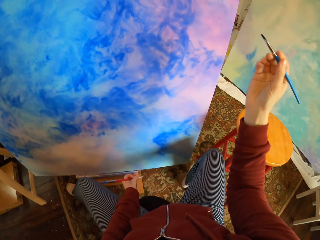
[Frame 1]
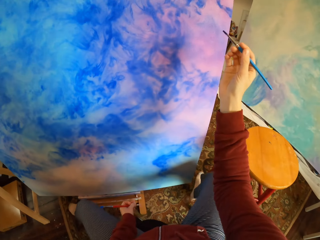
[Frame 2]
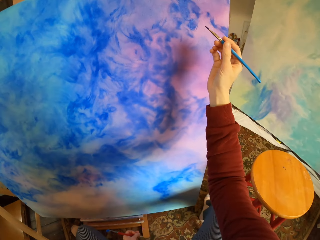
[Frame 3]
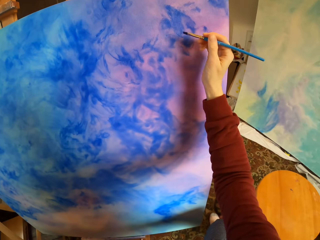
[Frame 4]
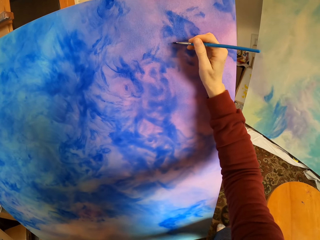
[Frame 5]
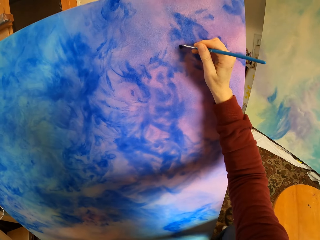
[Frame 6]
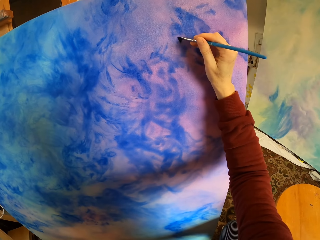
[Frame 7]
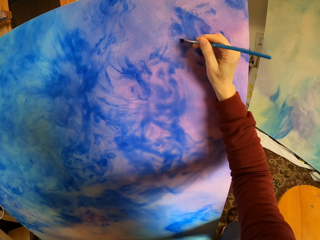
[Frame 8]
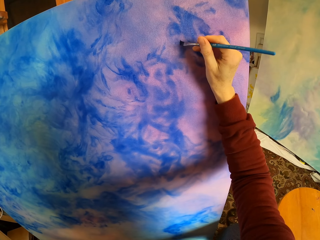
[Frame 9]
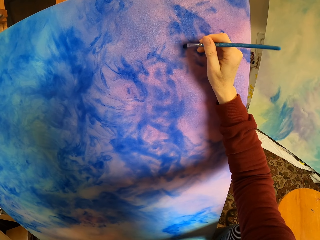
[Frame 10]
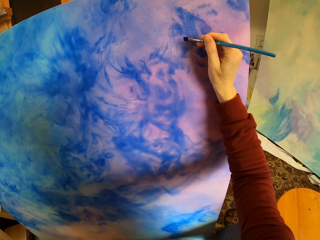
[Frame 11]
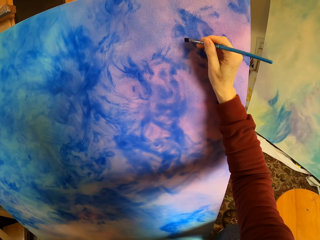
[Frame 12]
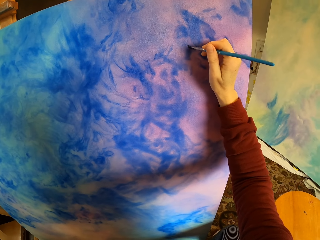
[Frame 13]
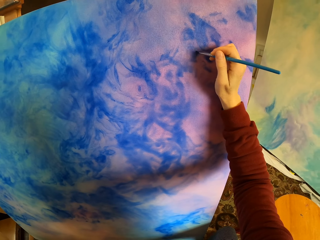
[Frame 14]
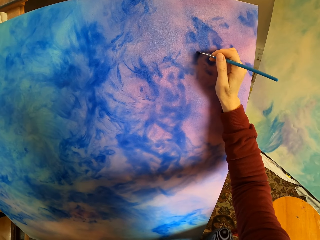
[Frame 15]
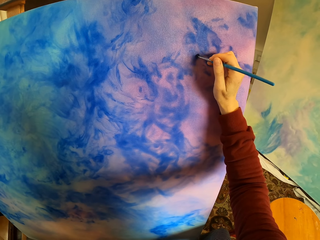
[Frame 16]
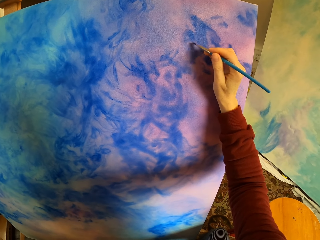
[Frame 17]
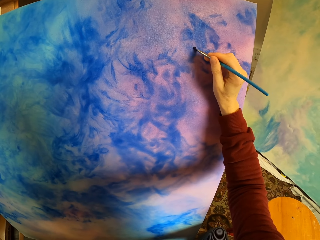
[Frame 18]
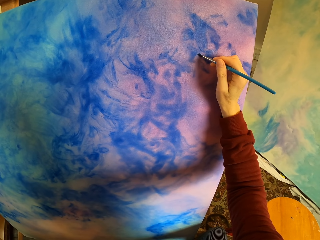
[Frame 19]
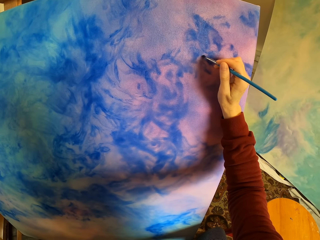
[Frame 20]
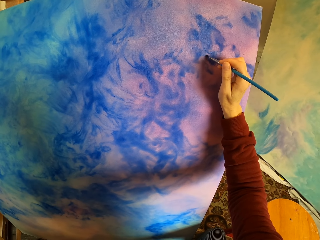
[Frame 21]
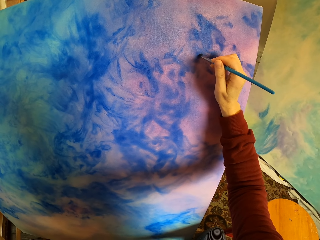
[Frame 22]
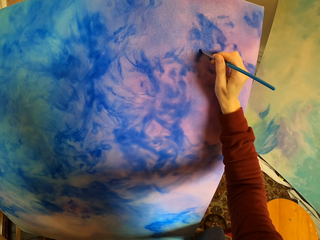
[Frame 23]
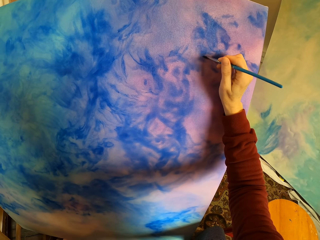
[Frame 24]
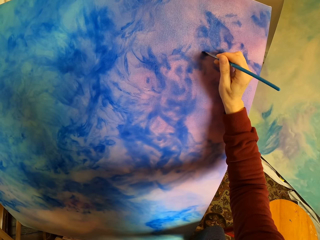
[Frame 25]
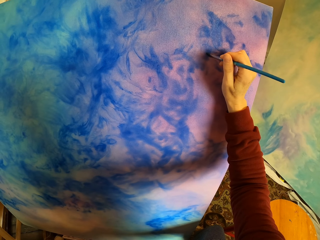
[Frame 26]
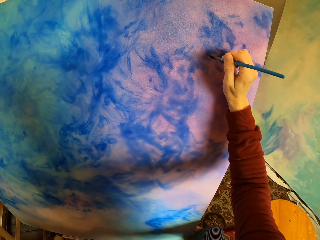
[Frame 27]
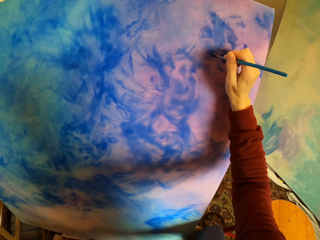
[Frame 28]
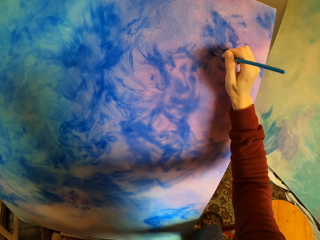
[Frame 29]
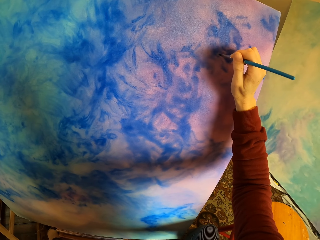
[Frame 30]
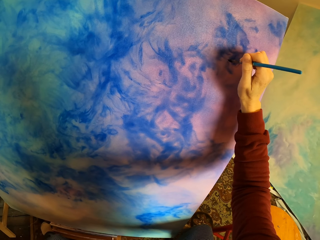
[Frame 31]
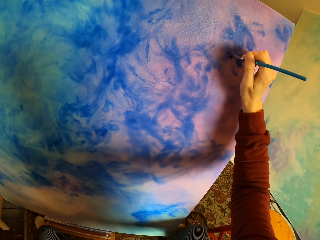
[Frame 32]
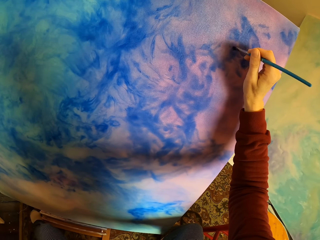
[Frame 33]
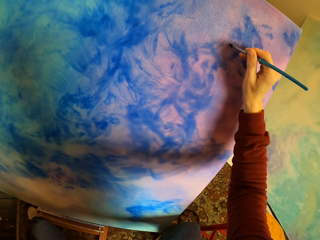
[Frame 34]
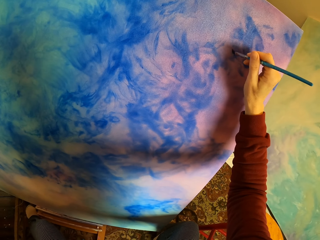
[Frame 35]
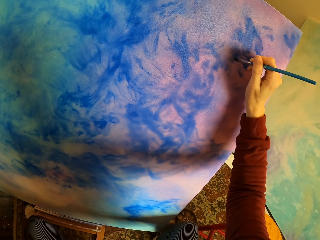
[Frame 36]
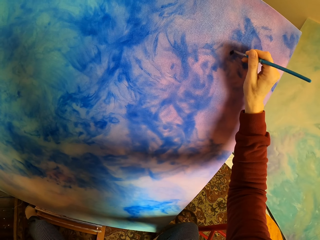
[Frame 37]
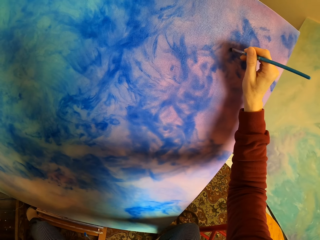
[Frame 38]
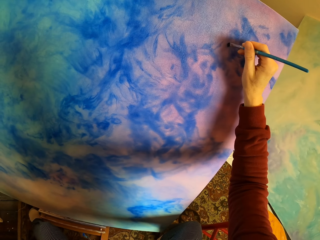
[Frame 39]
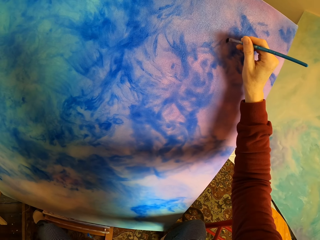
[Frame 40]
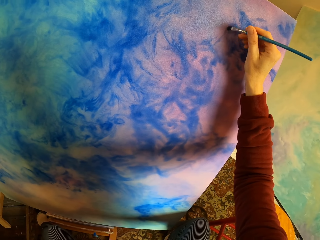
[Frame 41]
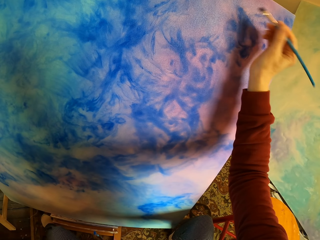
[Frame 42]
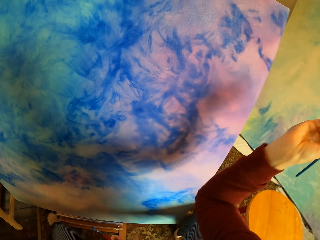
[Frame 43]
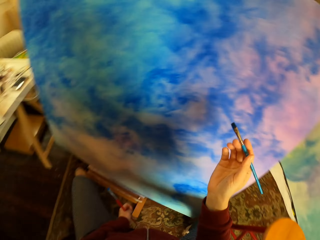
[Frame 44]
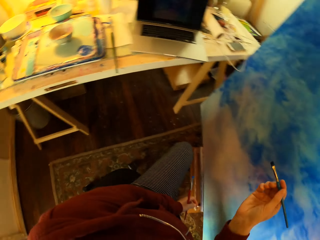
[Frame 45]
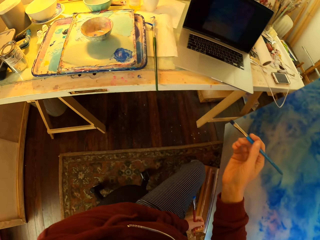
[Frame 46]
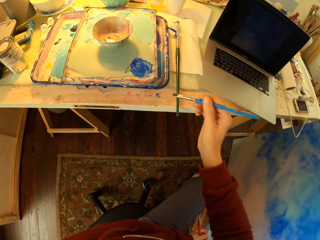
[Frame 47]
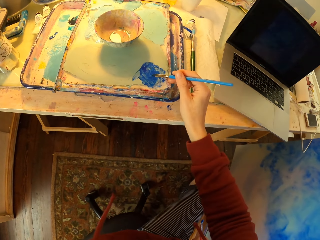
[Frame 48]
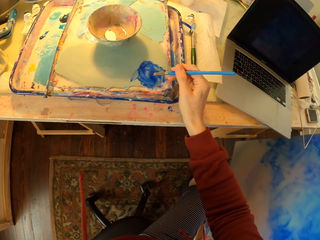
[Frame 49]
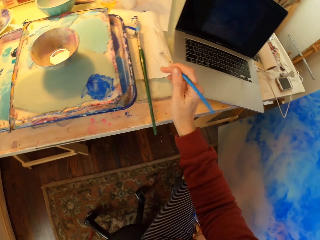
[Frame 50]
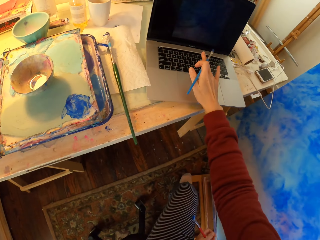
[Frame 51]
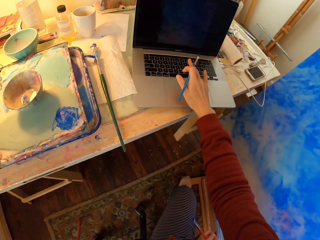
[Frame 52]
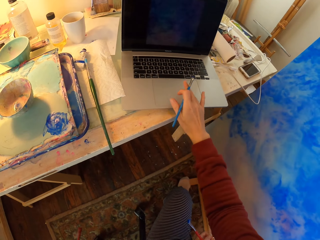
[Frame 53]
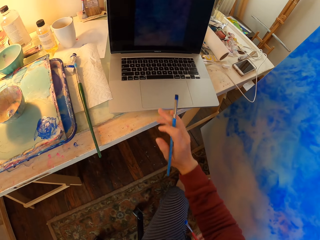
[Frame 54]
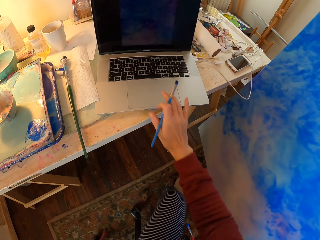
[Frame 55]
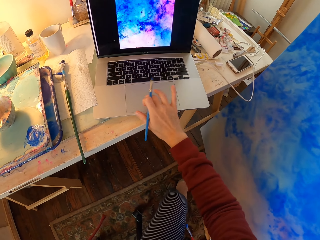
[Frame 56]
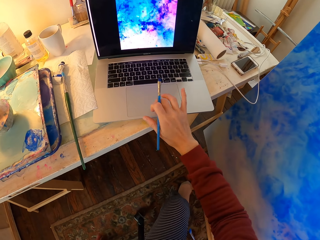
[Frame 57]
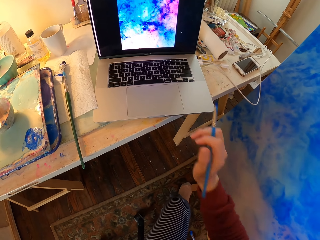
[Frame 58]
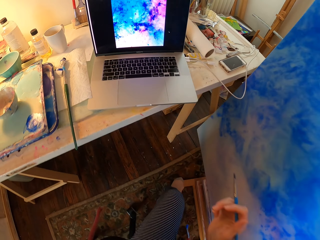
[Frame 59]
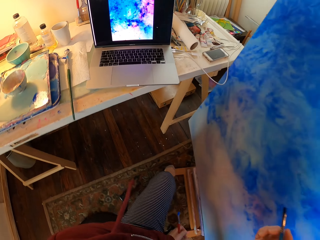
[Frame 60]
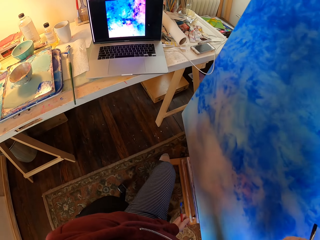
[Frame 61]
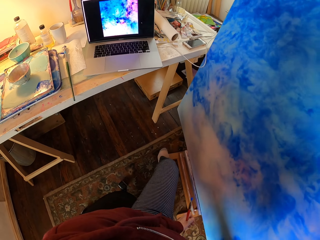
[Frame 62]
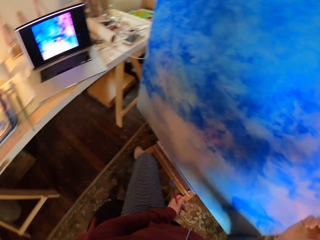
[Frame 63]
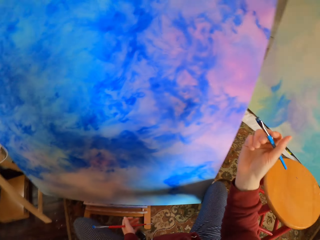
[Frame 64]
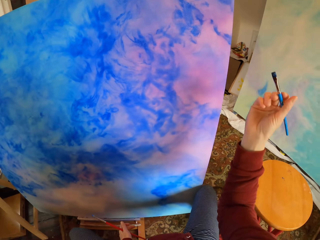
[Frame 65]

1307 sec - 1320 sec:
The camera wearer paints art. They add paint to the brush. They browse their laptop and touch the laptop.

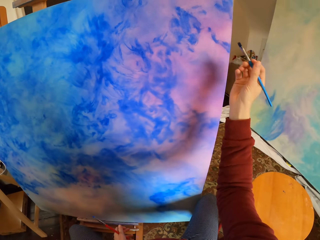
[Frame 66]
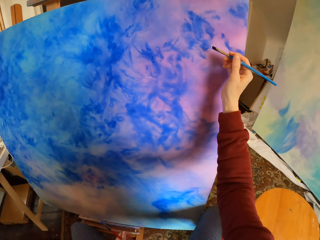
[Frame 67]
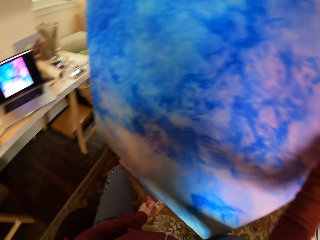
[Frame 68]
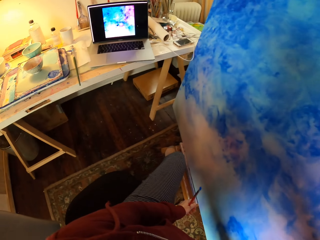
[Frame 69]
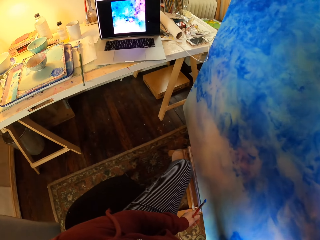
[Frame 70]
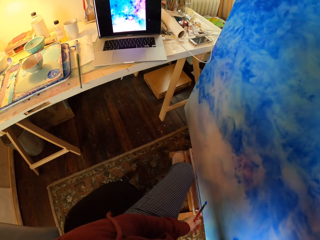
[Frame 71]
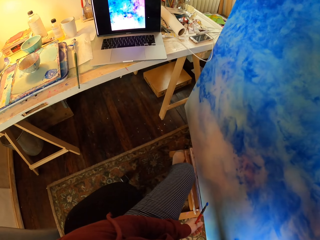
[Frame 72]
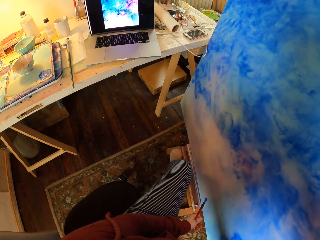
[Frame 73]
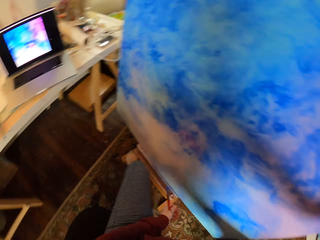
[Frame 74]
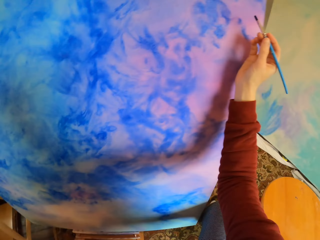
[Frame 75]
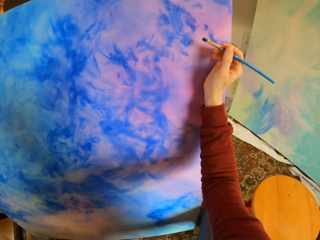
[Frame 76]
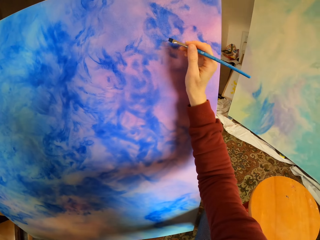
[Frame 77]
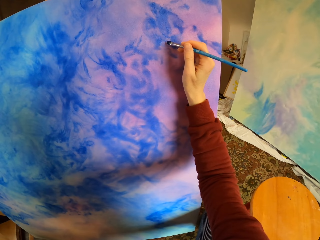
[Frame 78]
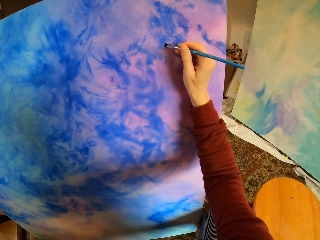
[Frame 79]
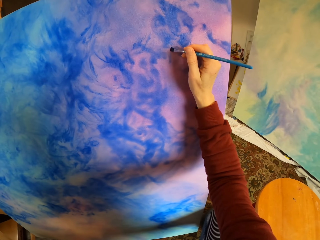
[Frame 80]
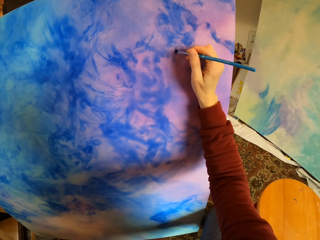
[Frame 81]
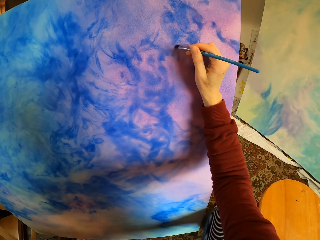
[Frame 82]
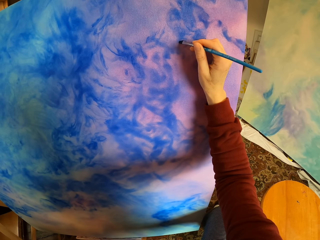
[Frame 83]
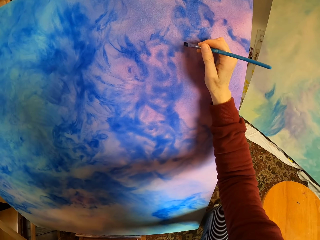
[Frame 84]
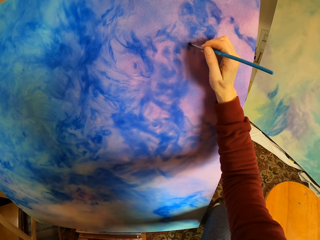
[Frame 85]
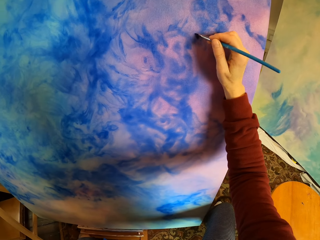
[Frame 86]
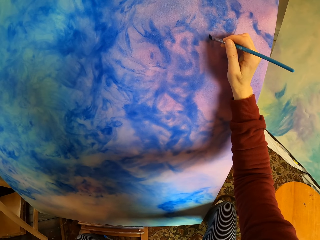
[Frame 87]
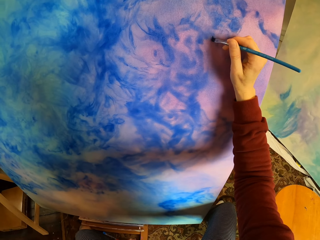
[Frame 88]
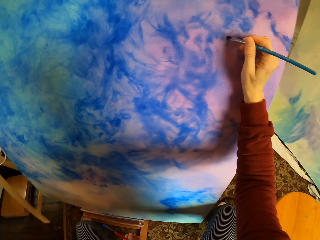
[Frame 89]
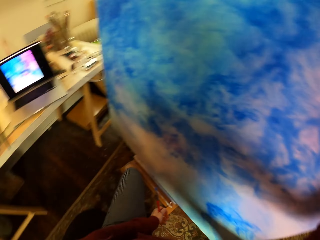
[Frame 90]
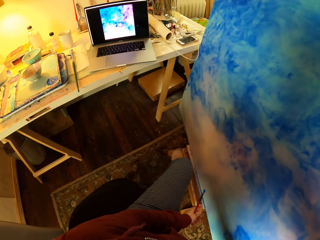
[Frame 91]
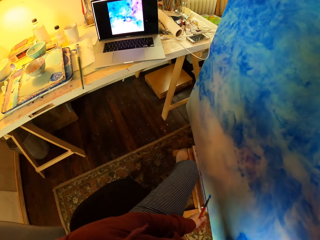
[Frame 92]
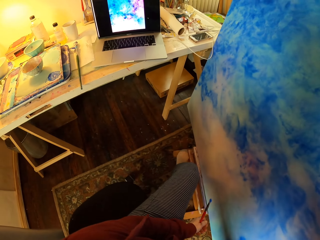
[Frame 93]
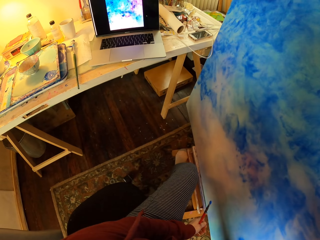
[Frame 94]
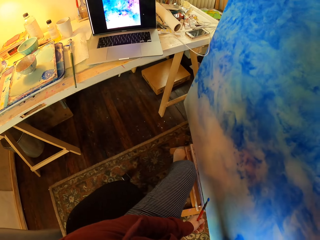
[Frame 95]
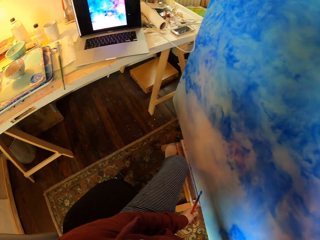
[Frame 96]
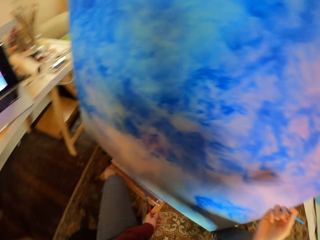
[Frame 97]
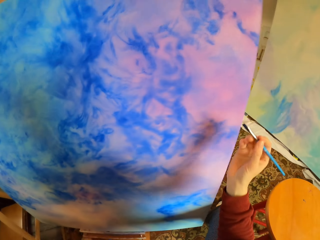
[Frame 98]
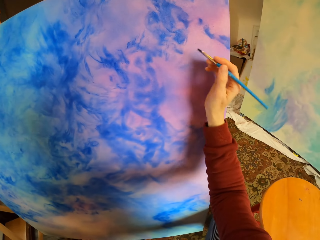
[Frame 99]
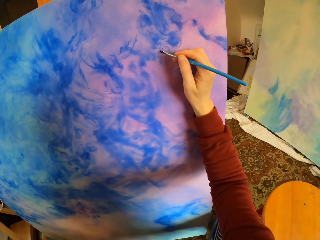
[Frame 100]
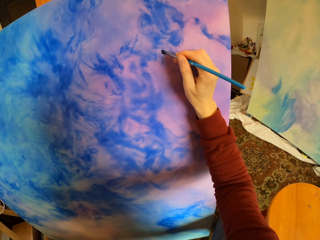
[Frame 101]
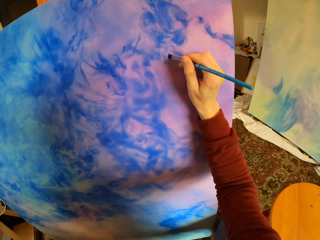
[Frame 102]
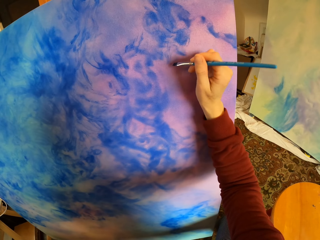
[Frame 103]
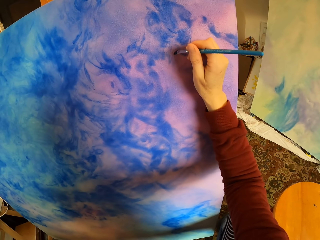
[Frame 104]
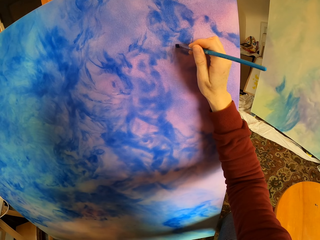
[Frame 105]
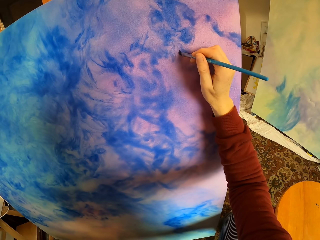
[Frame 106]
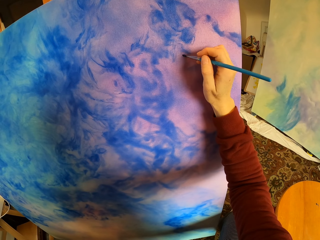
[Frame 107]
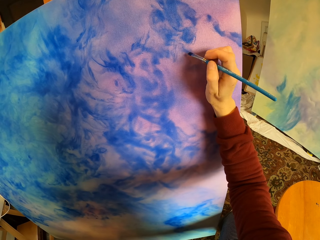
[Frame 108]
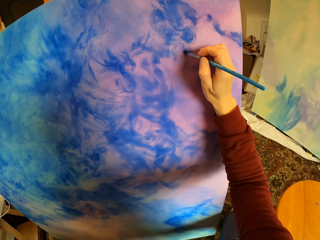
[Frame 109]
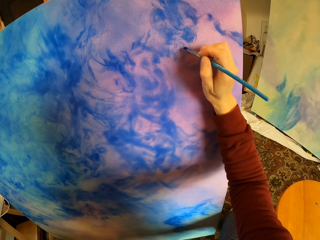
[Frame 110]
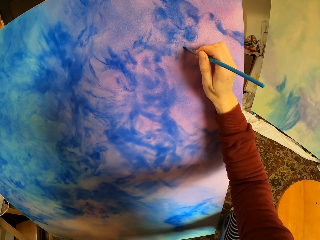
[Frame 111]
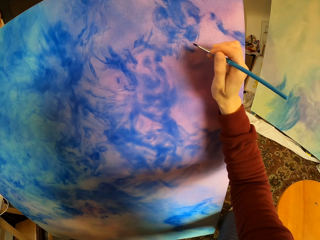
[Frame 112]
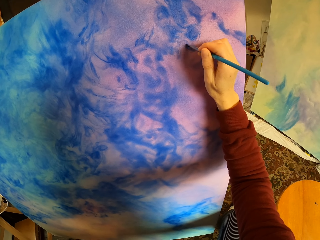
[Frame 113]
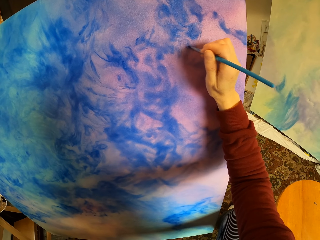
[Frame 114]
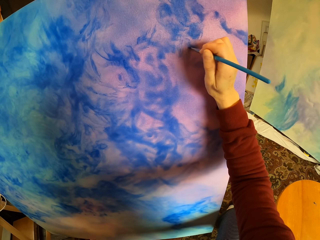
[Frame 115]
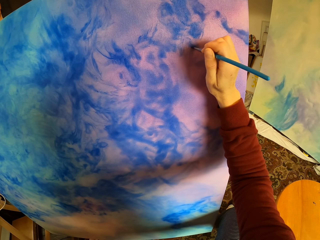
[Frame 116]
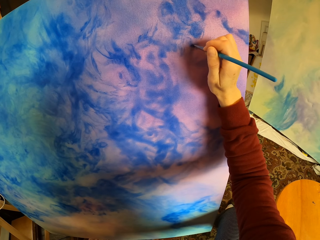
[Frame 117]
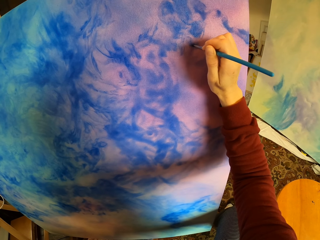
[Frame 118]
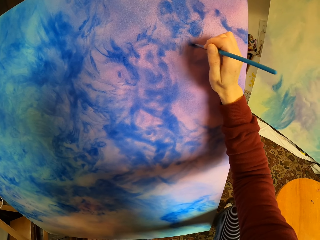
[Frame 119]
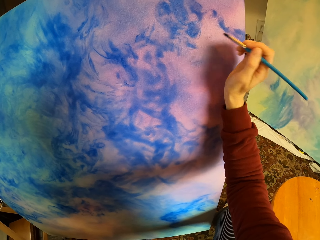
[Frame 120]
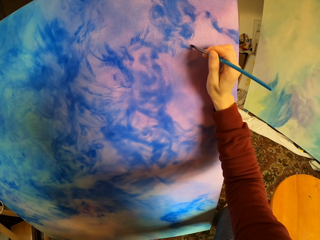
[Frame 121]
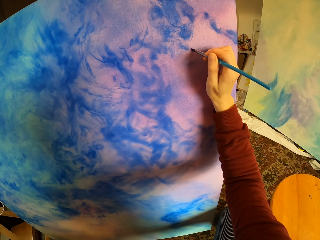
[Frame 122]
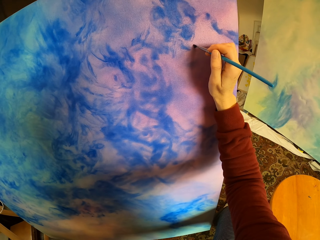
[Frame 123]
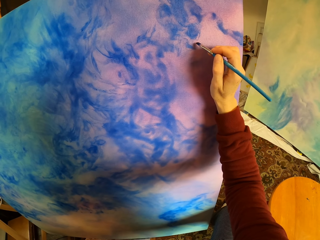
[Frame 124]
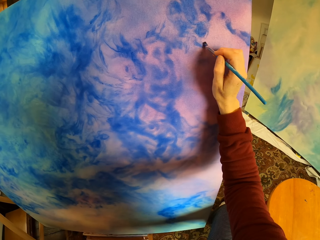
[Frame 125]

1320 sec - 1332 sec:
The camera wearer looks at the laptop. They paint a wooden board. They look at the laptop. They paint art.
